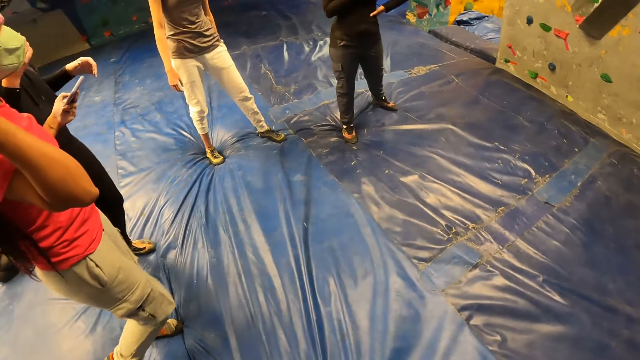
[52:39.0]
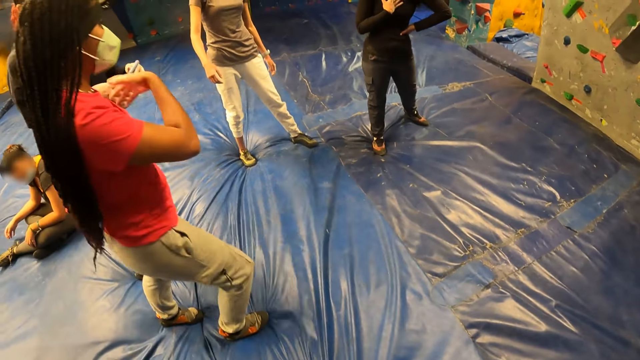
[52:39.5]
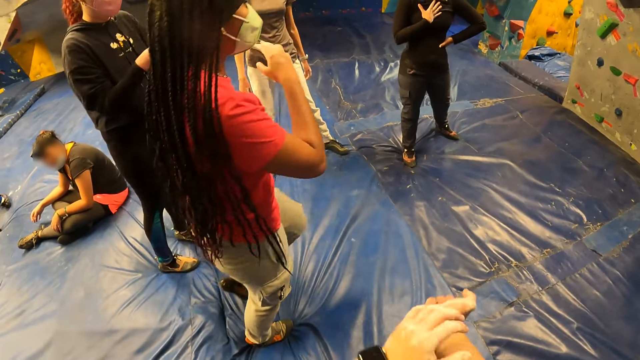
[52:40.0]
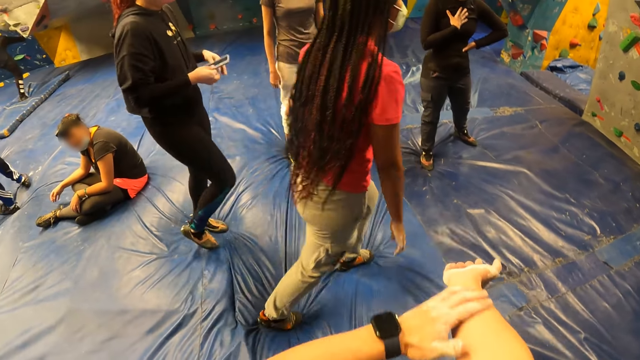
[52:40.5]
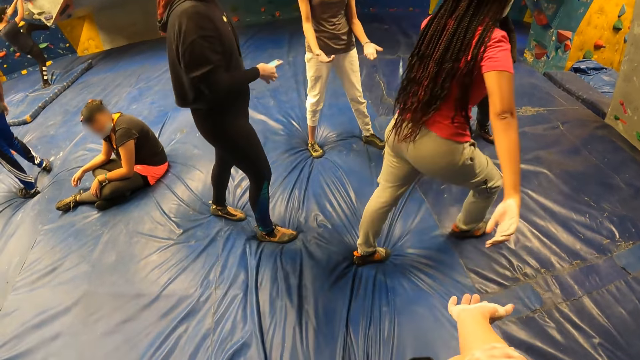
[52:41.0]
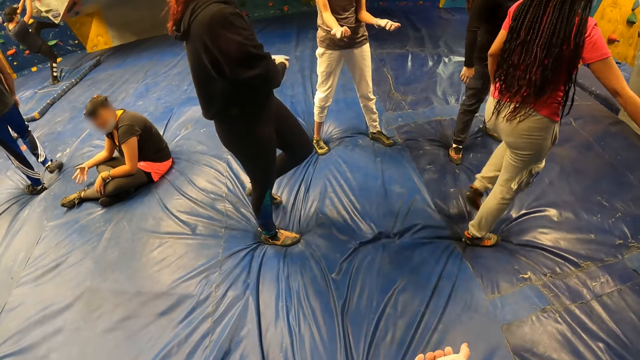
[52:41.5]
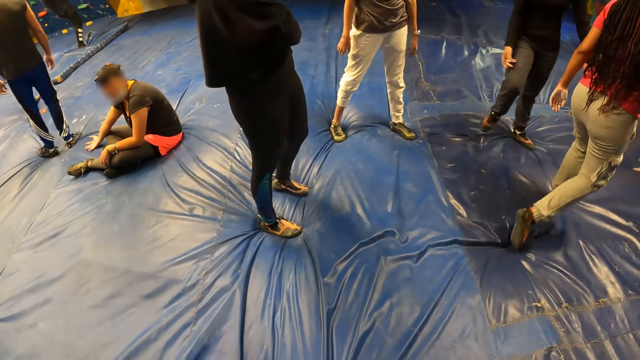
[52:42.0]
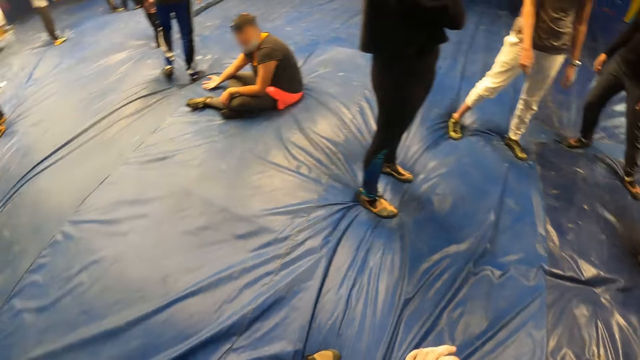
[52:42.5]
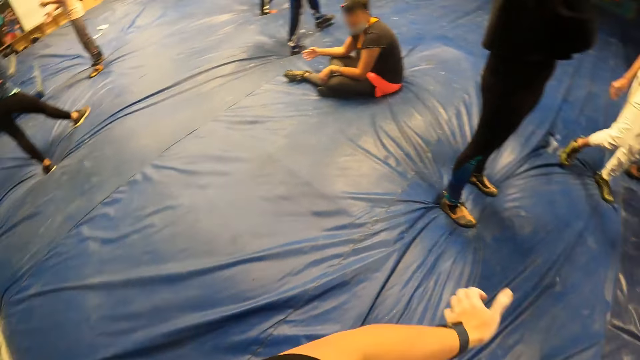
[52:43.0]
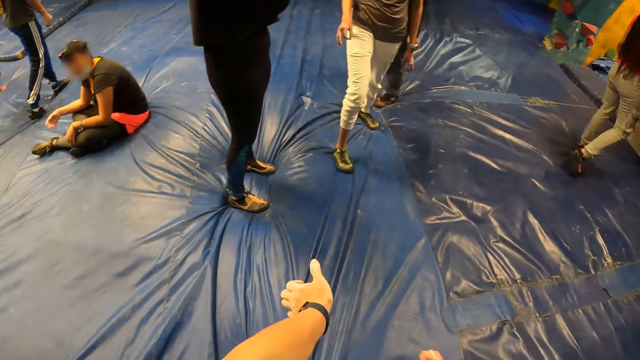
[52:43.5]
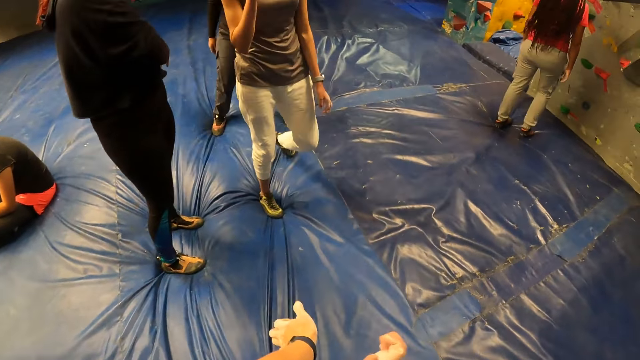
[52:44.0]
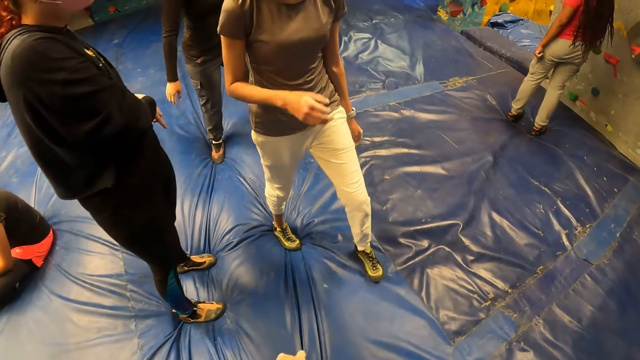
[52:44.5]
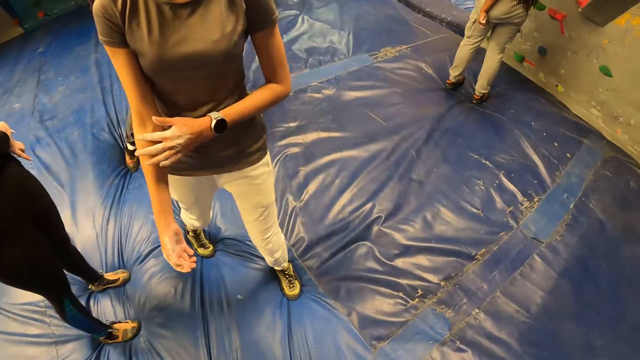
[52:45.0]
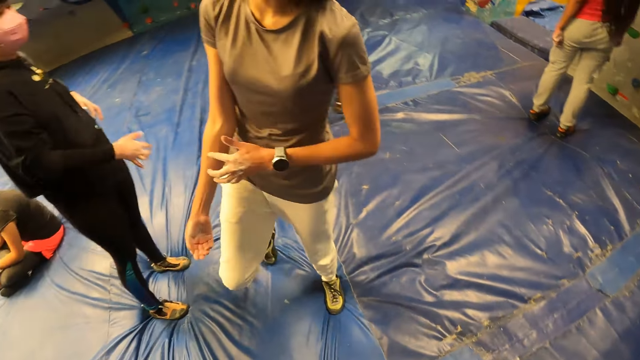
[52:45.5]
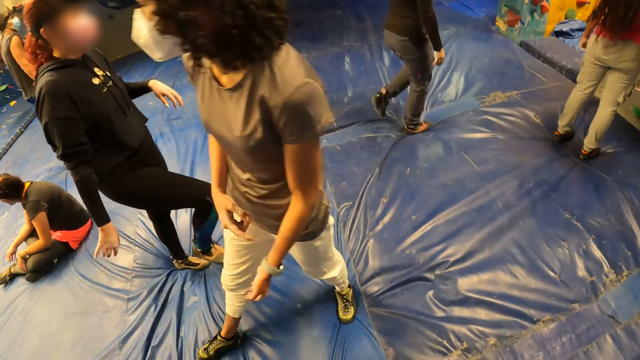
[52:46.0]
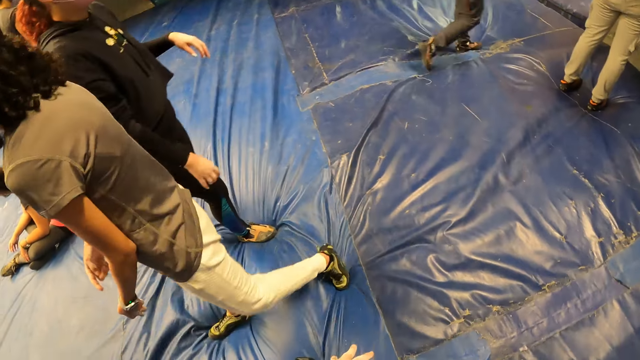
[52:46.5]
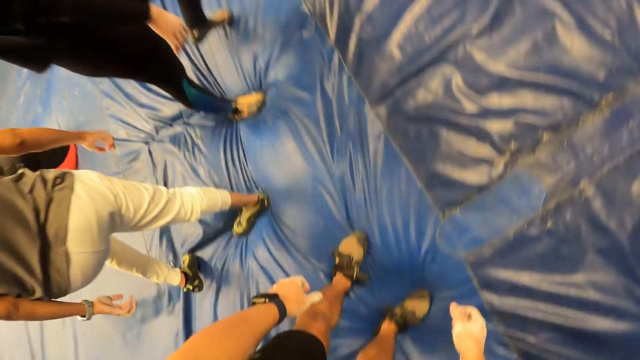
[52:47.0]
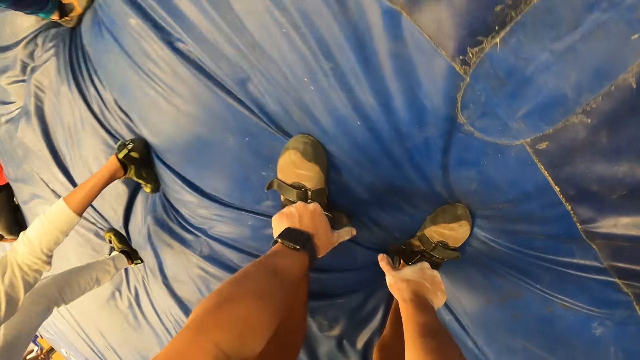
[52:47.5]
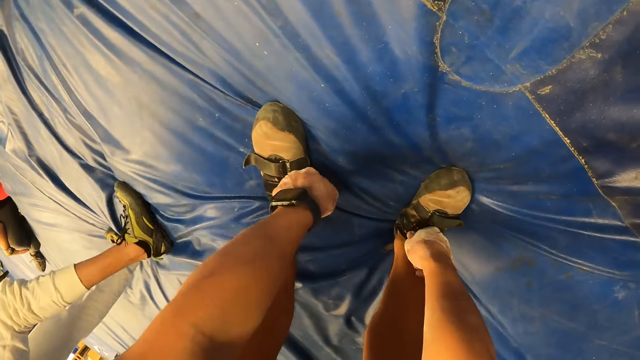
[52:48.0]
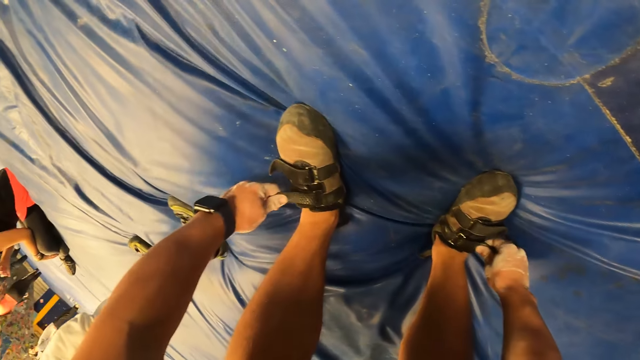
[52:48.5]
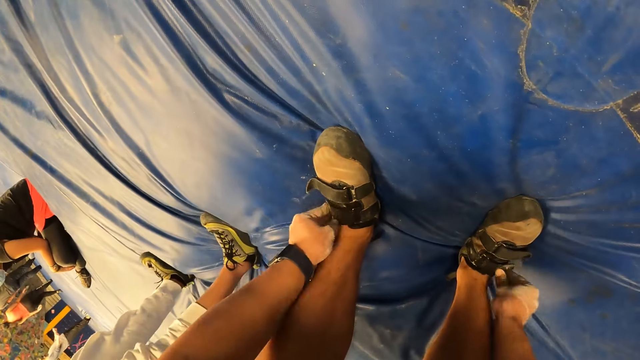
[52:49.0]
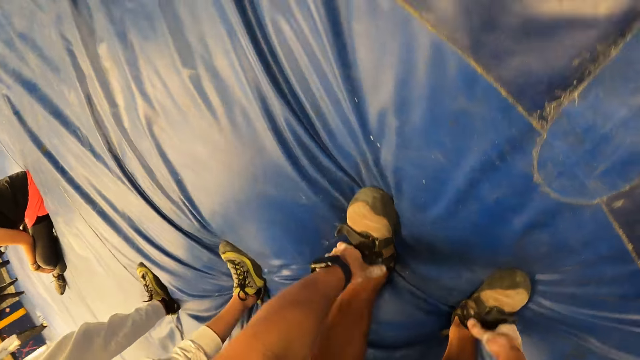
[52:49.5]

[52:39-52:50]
The camera wearer adjusts his shoes with both hands. He fastens the shoes.

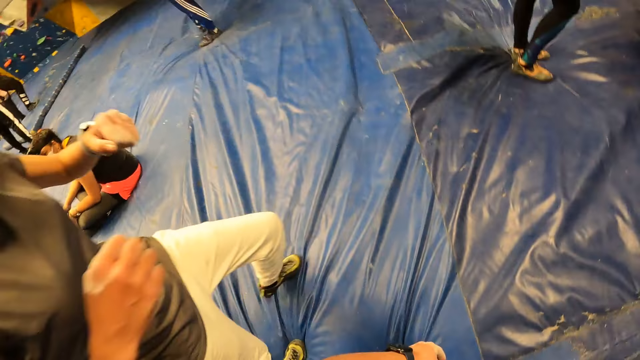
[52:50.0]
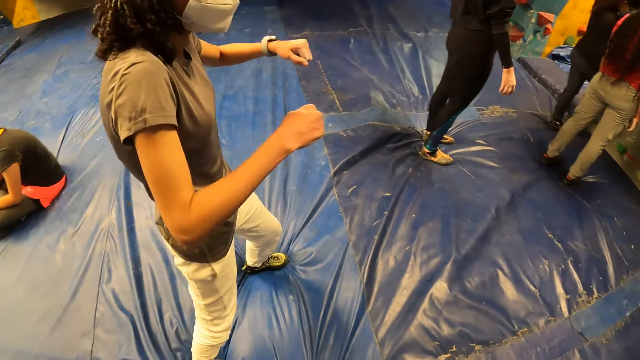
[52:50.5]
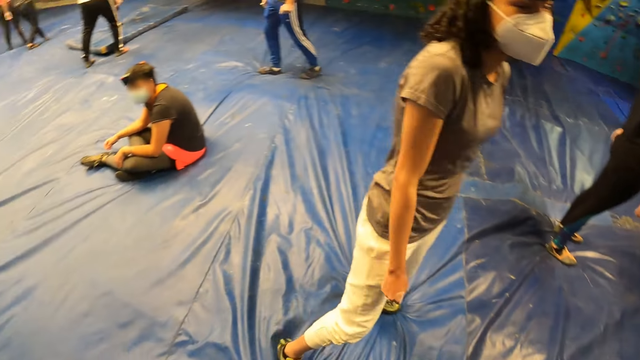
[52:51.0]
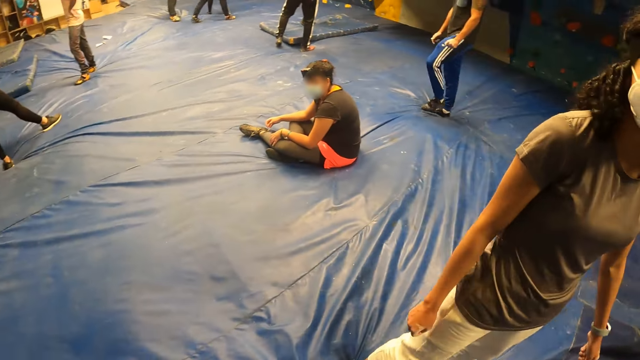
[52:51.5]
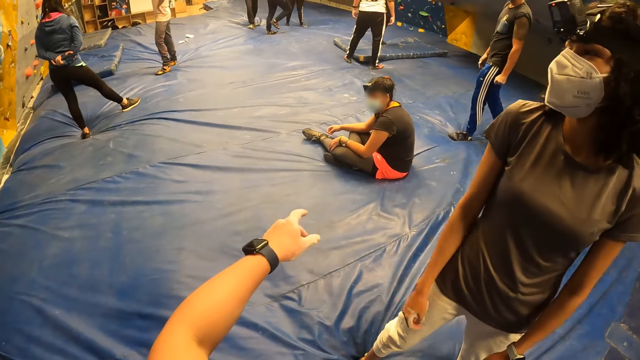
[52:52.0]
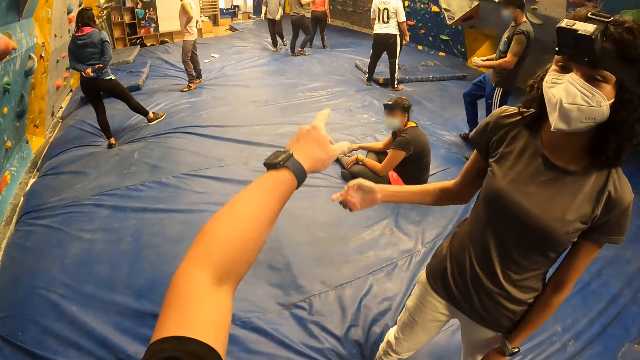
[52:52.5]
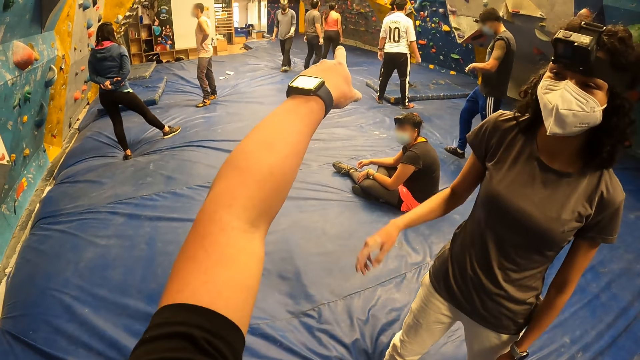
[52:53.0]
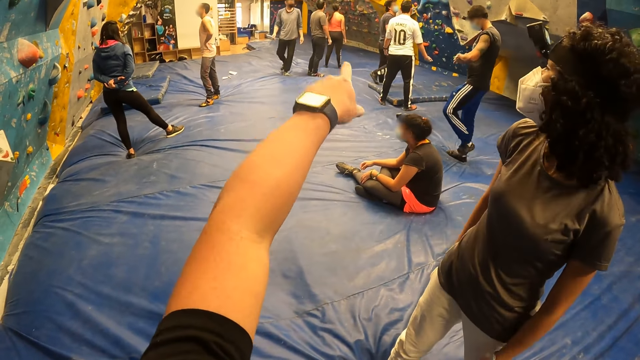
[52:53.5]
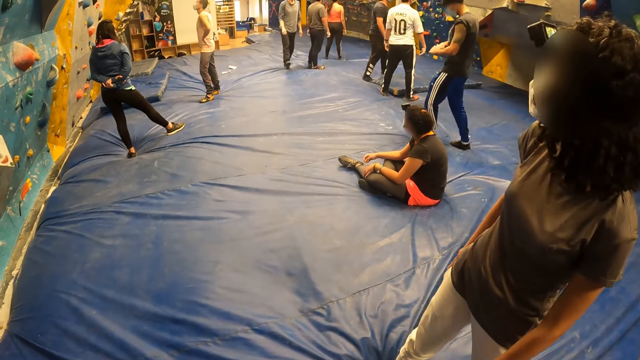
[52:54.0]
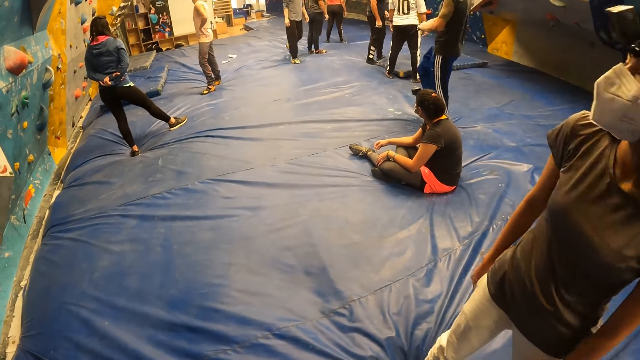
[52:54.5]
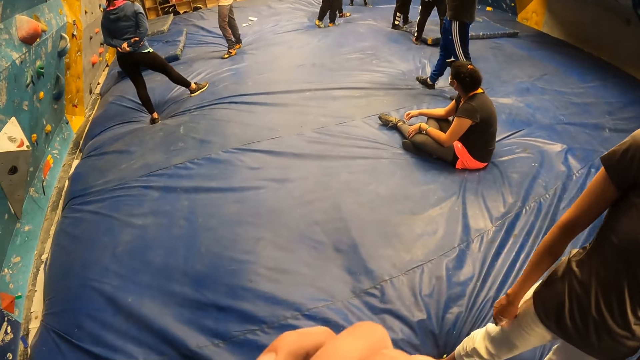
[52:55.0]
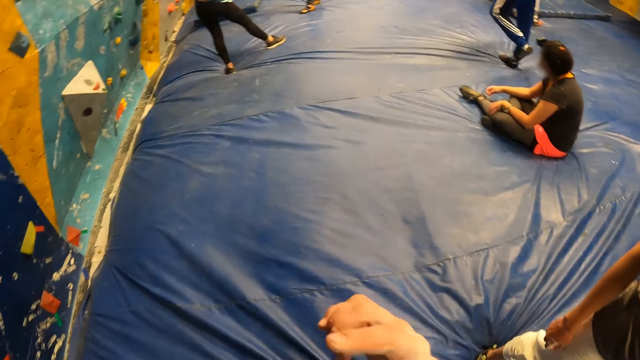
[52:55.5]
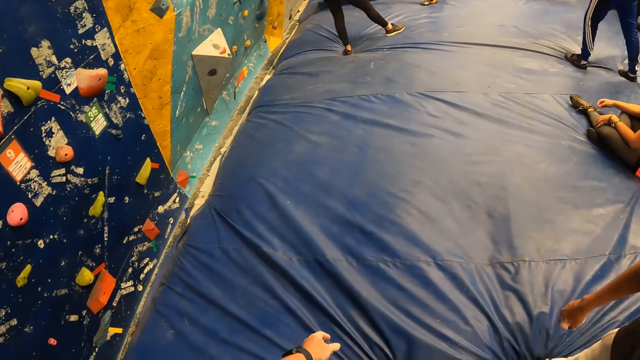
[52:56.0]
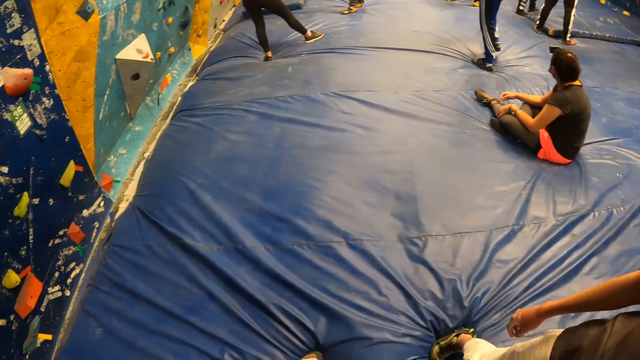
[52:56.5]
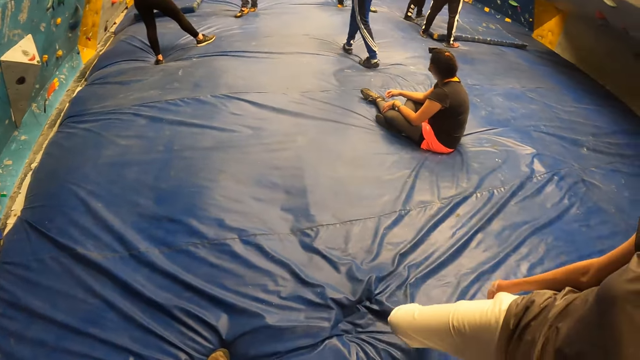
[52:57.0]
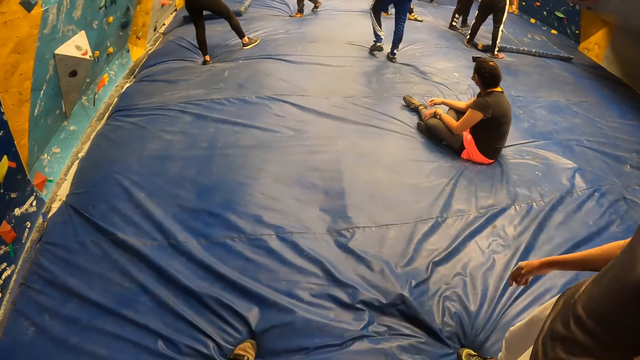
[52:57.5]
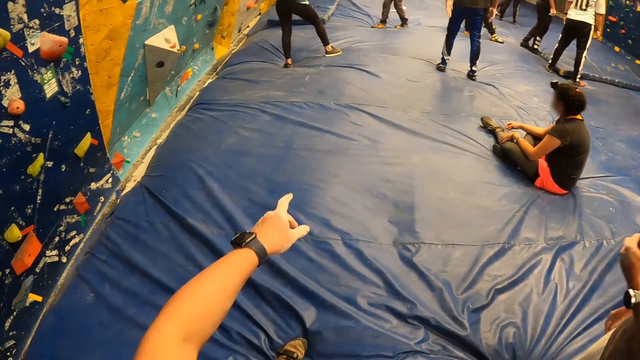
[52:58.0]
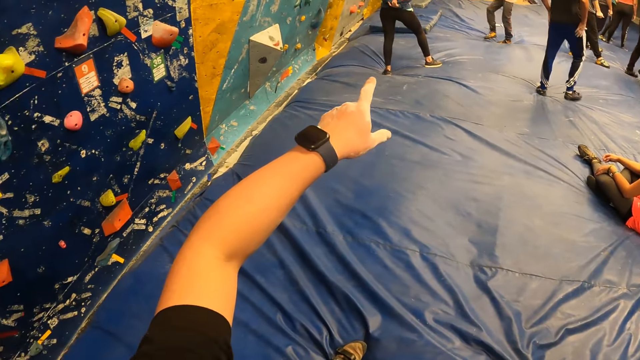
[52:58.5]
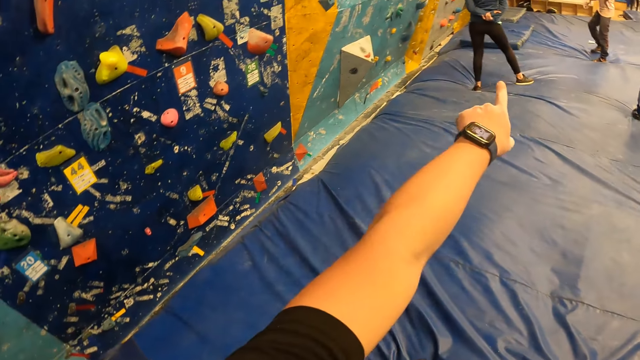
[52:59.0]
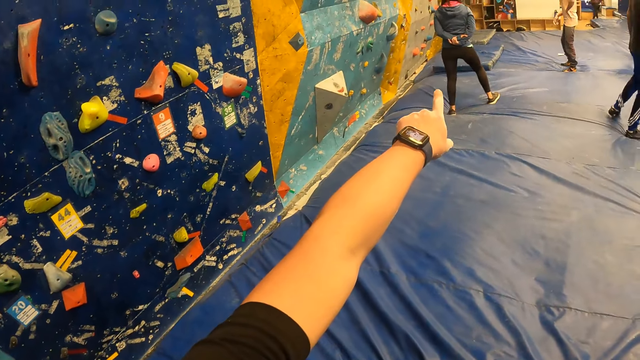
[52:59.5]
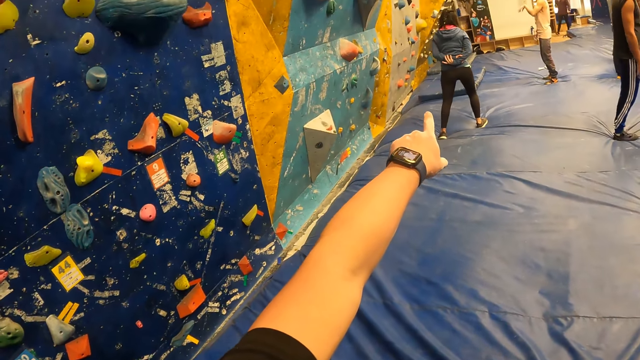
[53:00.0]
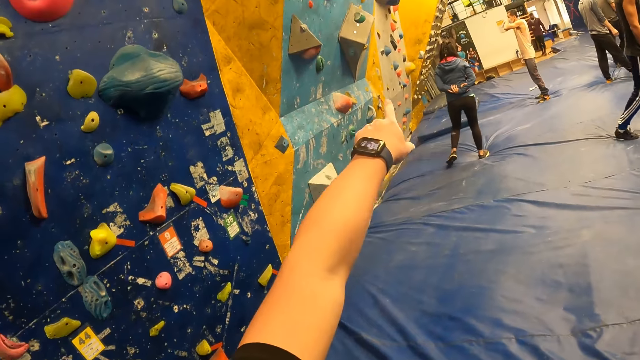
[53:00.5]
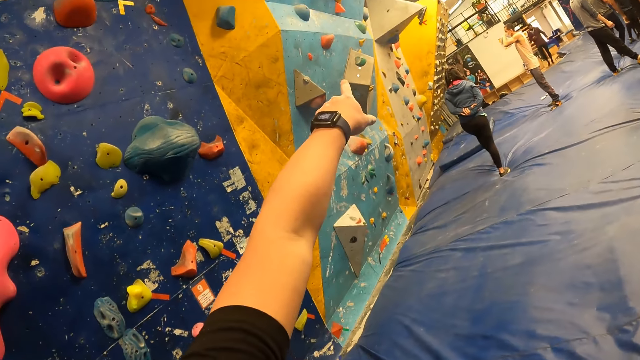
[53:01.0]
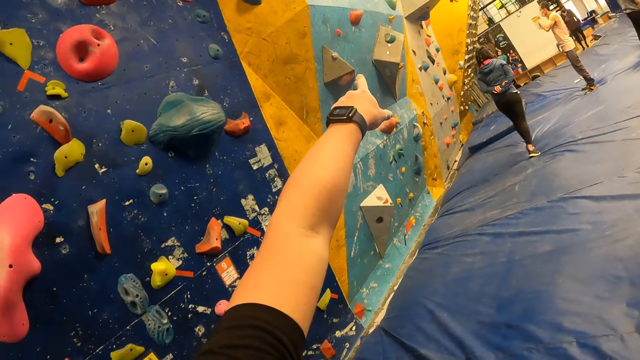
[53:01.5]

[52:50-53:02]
The camera wearer talks to a woman. He interacts with the woman. He points at a rock wall with his left hand.
